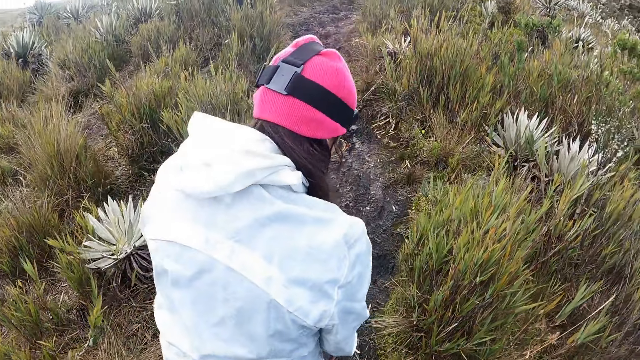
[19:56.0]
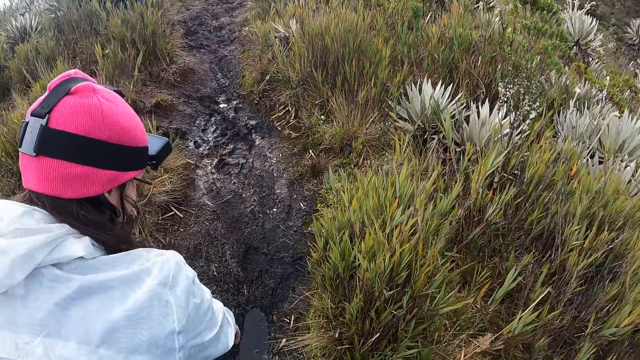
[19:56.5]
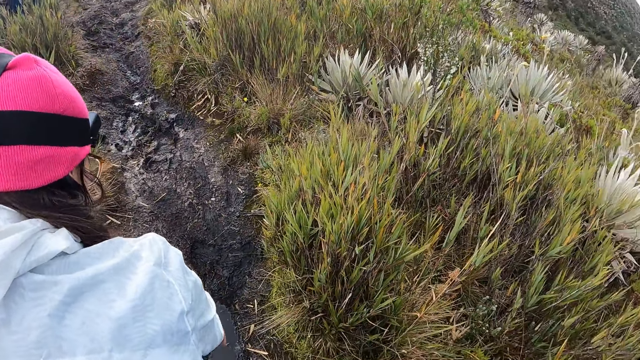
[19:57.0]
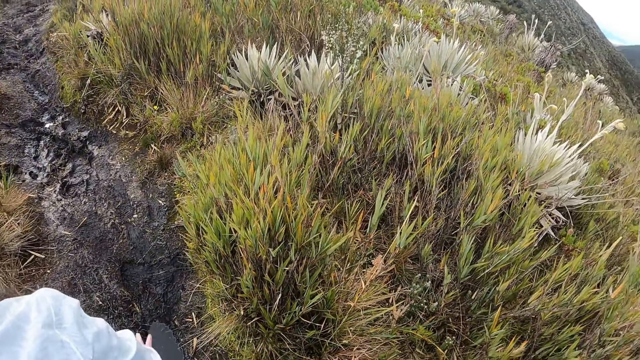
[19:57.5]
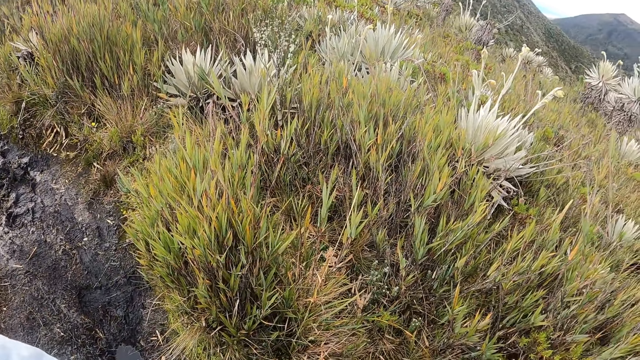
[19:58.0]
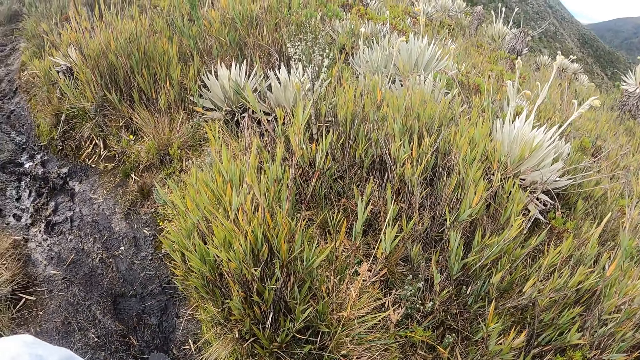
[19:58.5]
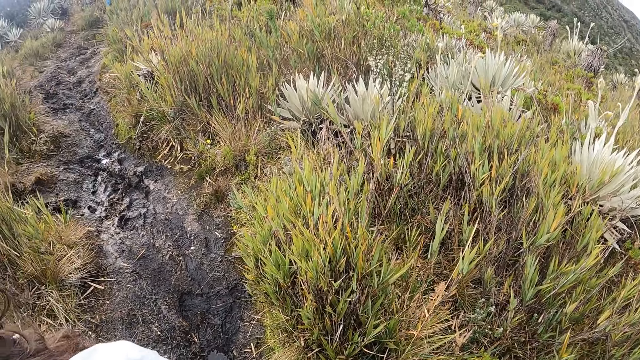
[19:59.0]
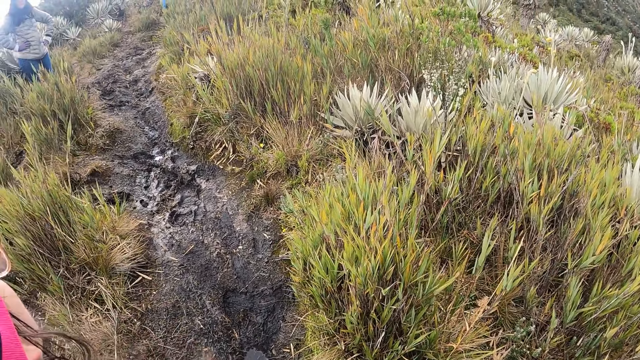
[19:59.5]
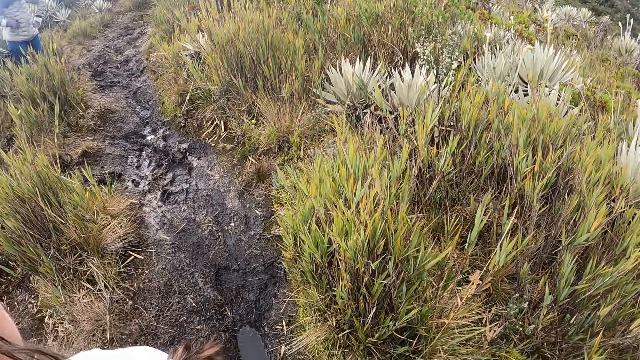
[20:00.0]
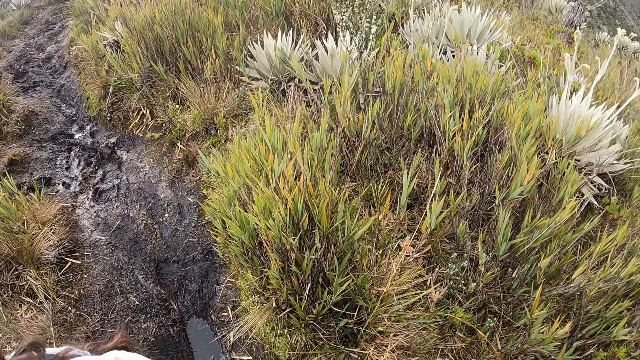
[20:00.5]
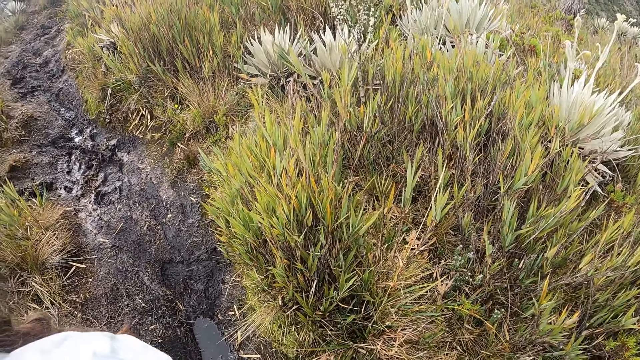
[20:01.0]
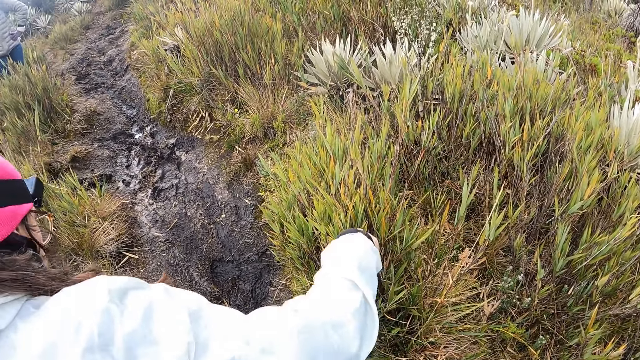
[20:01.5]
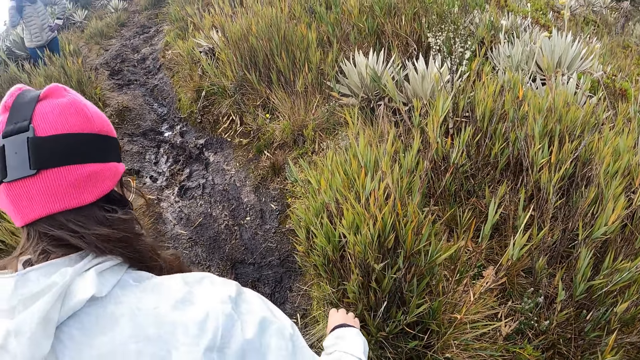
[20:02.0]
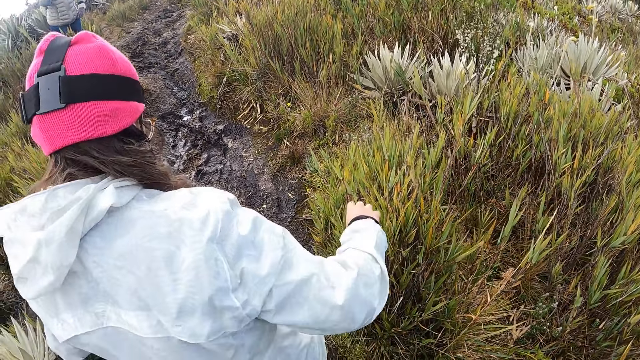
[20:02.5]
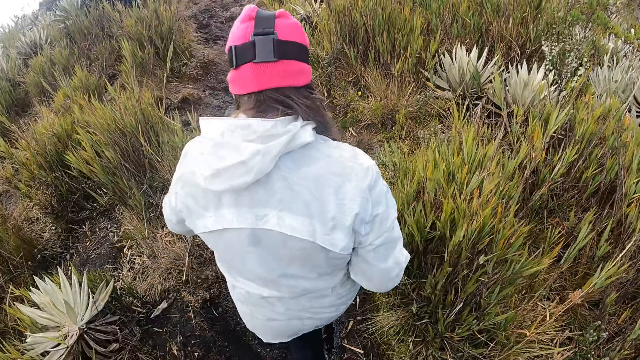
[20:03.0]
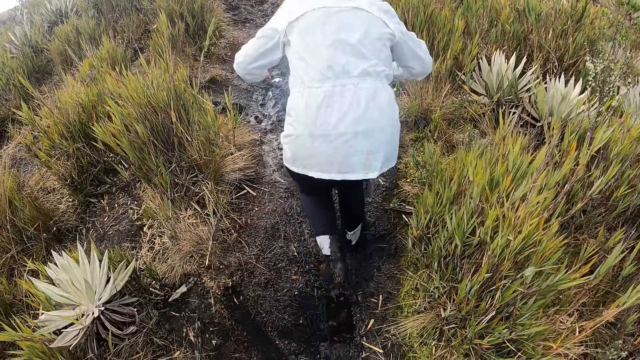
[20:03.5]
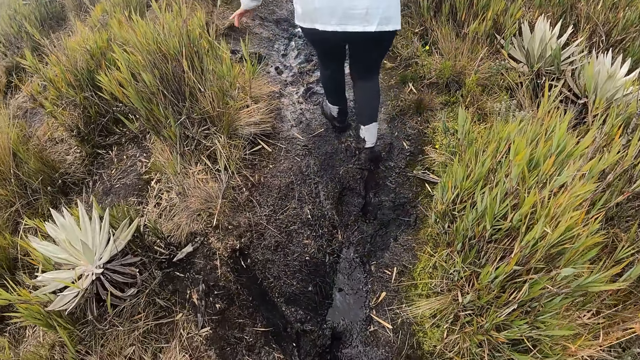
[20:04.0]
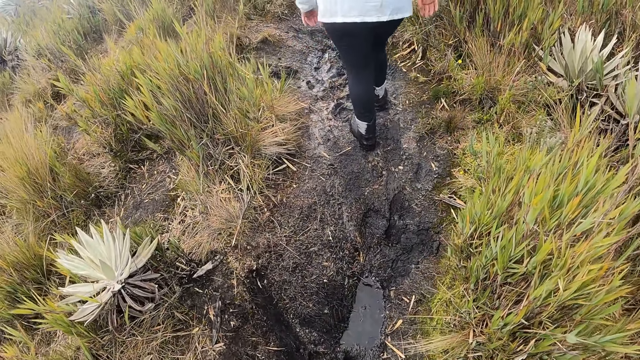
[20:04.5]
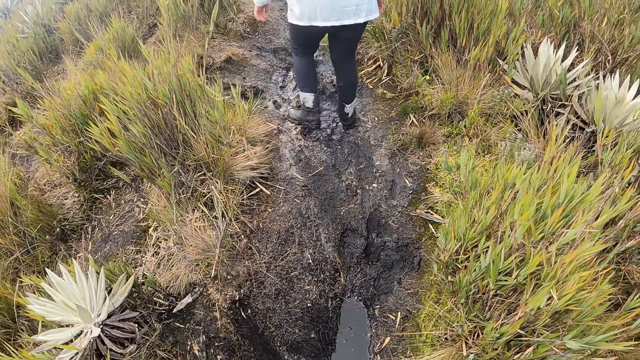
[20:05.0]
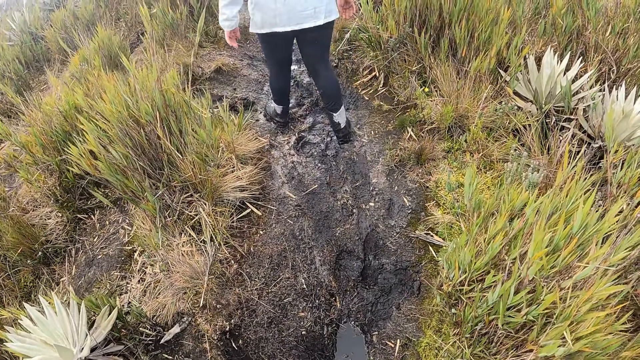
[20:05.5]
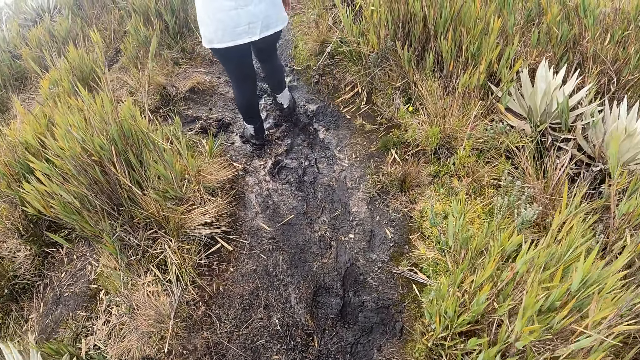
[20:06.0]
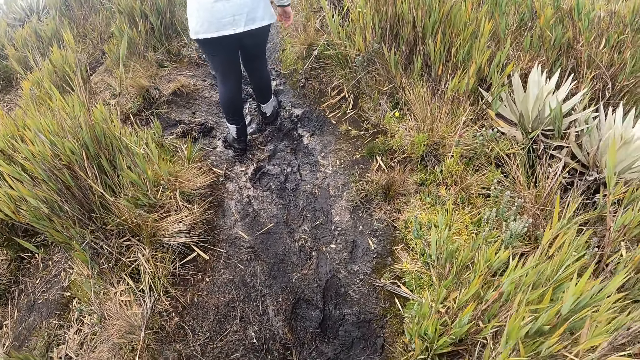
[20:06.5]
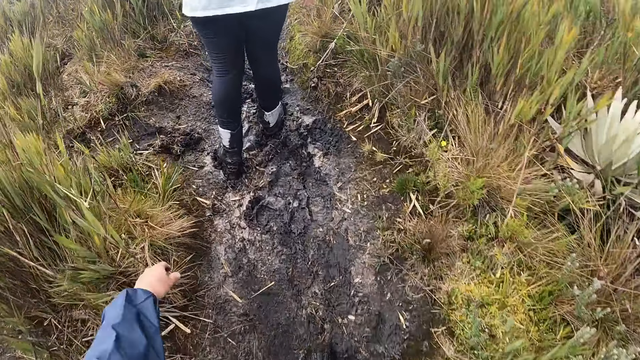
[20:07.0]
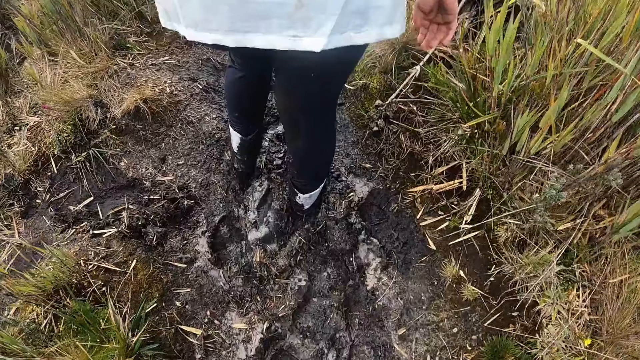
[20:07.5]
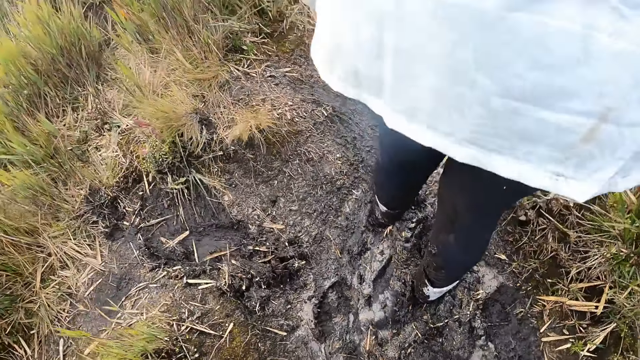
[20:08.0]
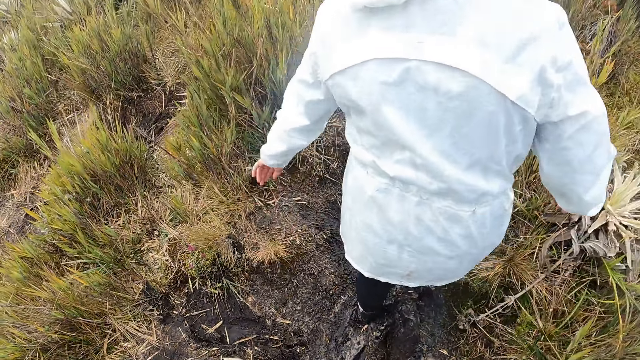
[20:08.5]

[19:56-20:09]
The camera wearer looks at the grass. The woman walks on the mountain in front of the camera wearer. The camera wearer follows the woman on the mountain.

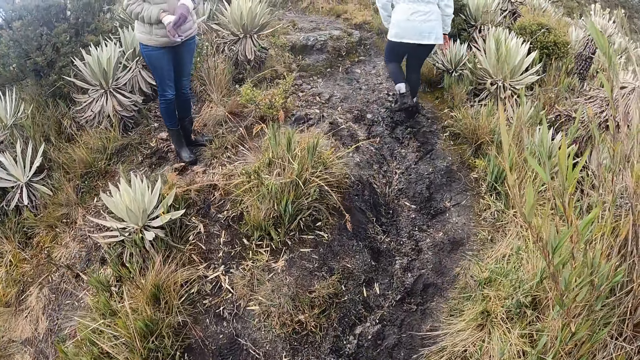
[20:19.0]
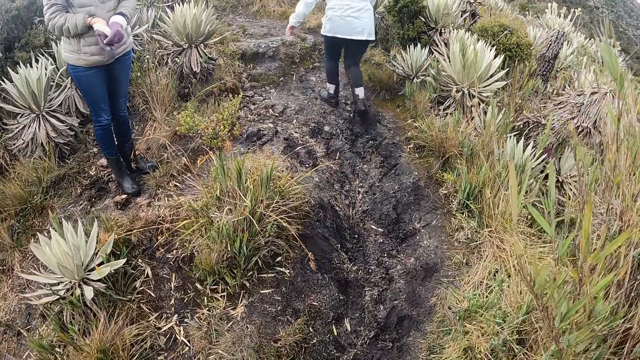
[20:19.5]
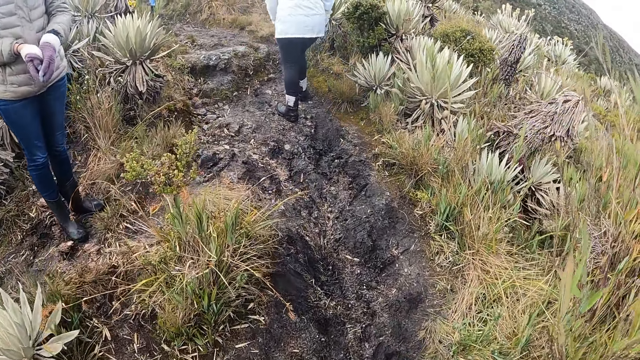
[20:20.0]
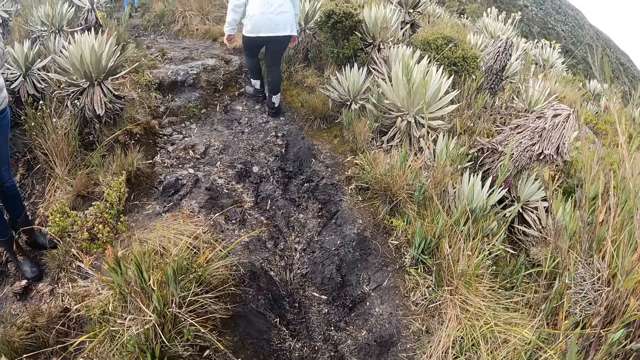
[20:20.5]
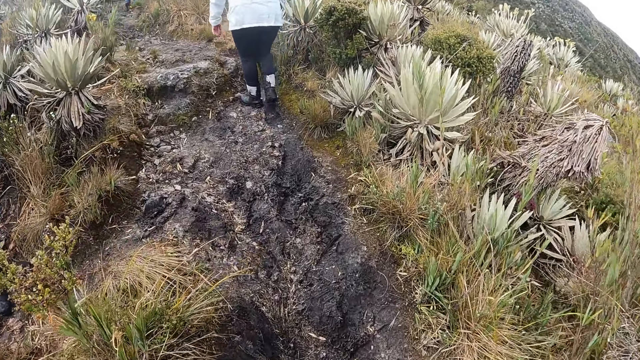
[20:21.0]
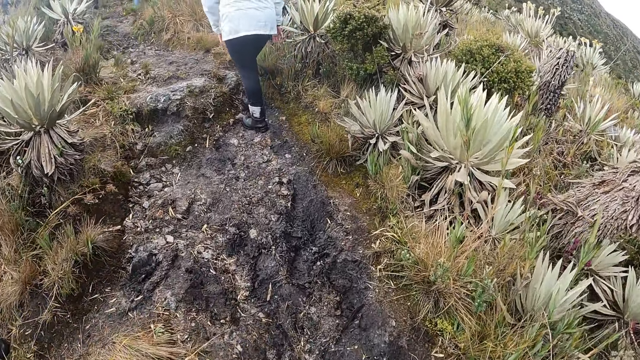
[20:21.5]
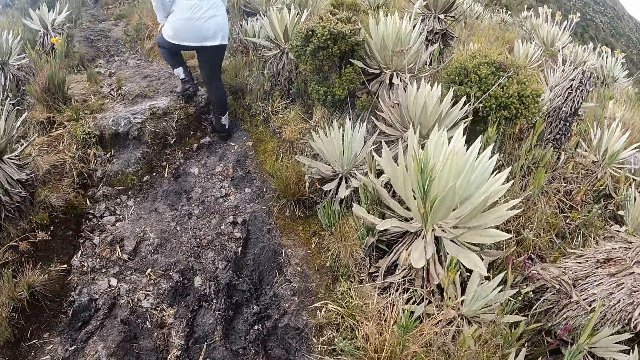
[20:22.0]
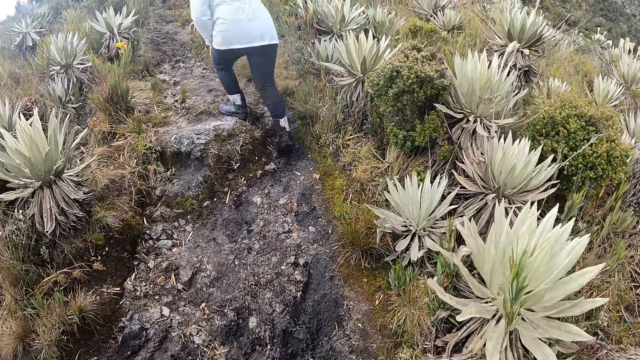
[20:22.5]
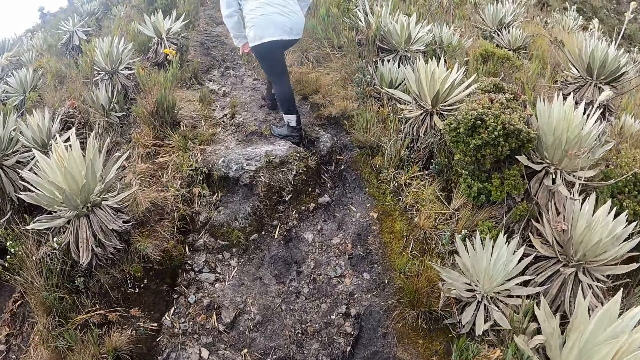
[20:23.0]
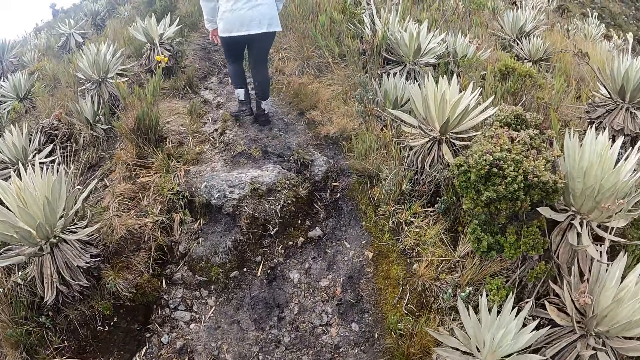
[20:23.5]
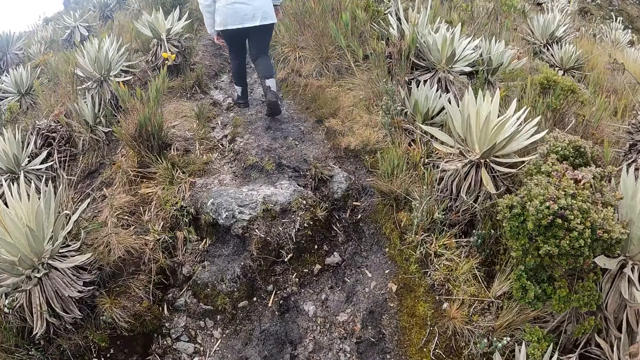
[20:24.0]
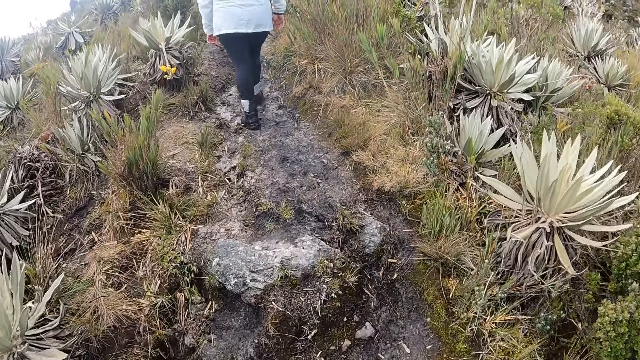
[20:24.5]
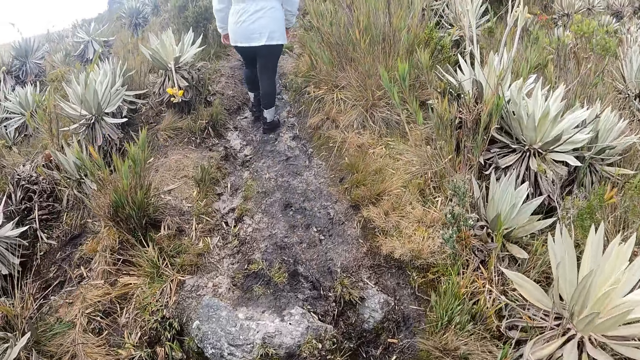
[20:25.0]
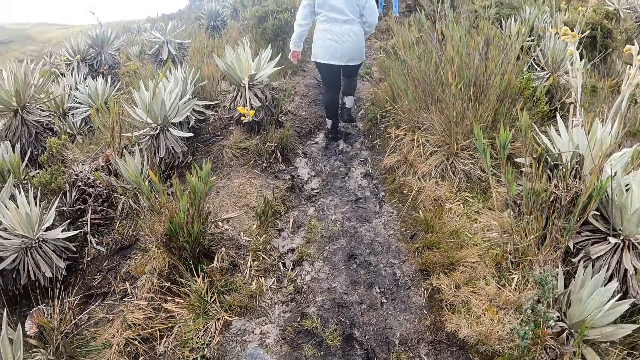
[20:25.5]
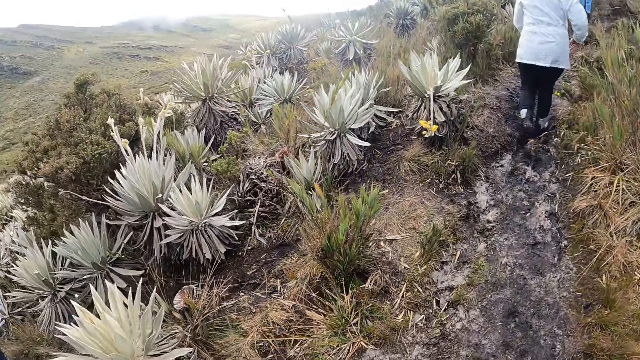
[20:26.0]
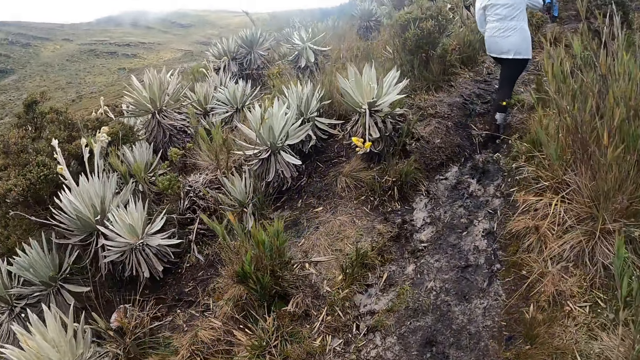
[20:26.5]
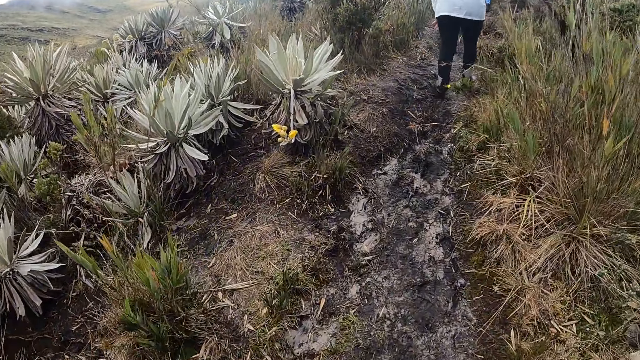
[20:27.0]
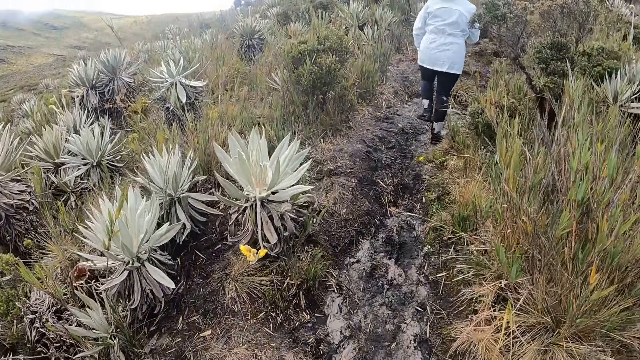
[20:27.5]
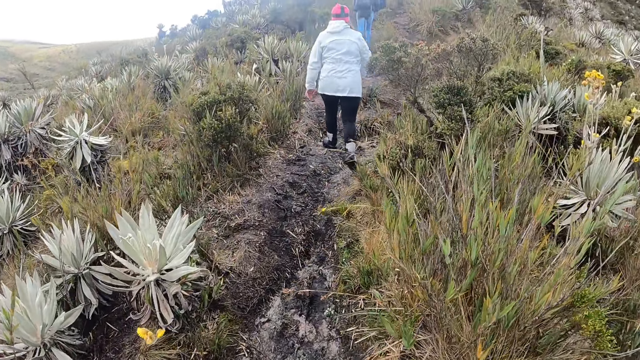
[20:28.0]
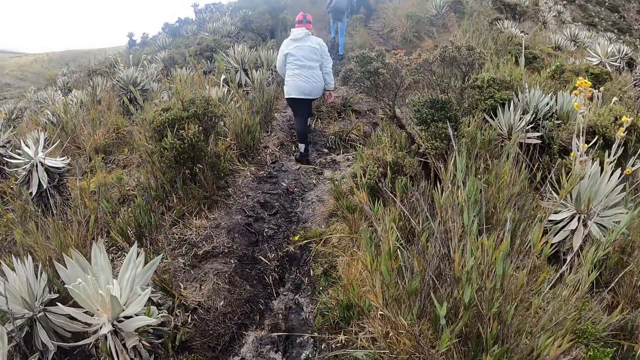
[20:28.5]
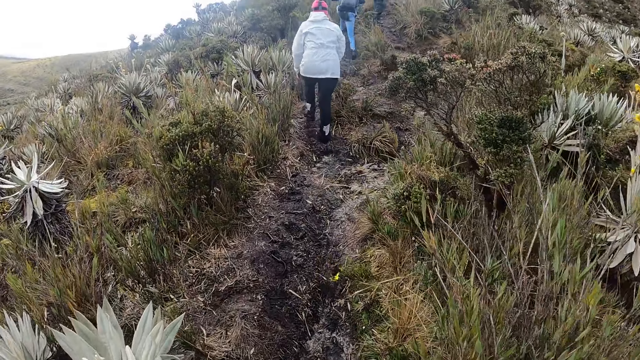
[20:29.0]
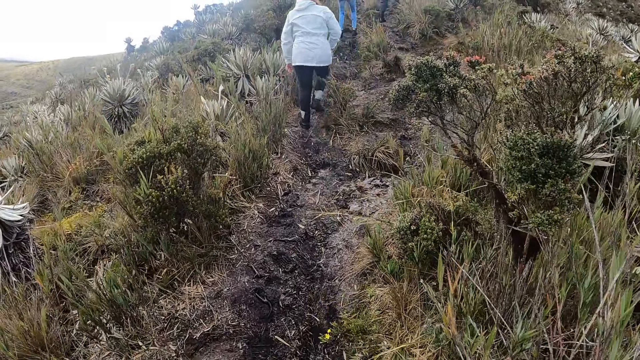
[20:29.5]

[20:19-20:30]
The woman removes her hand glove with her left hand. The camera wearer walks behind another woman.
